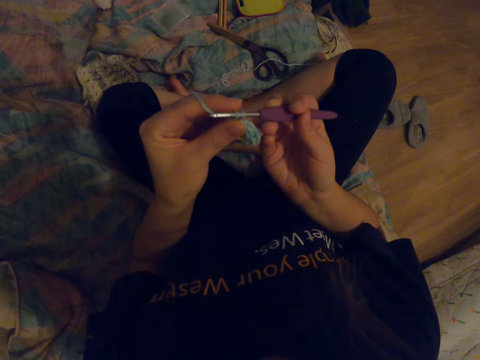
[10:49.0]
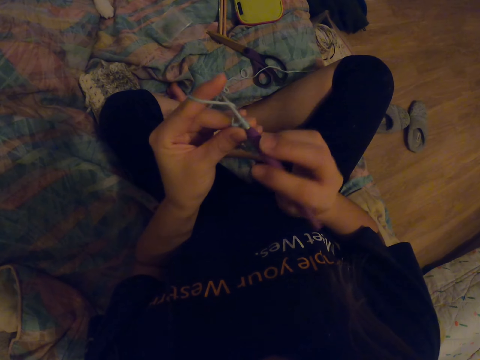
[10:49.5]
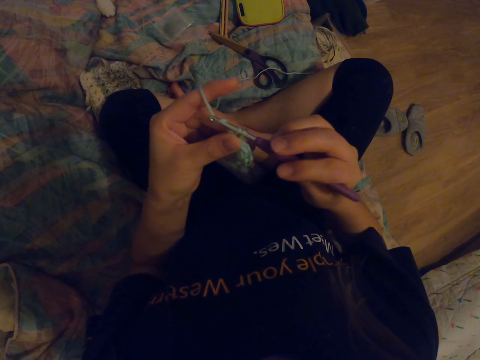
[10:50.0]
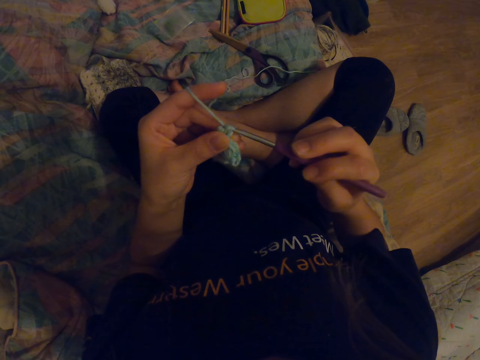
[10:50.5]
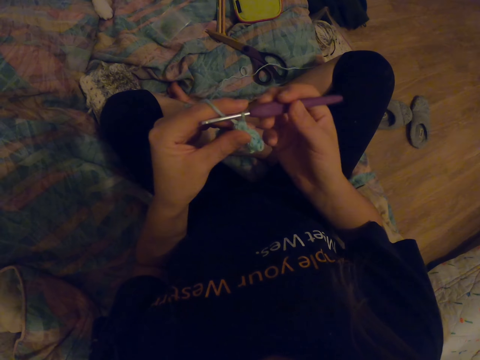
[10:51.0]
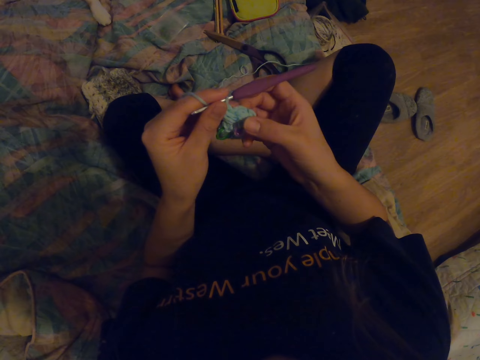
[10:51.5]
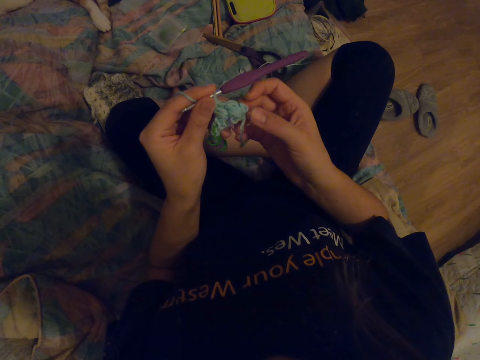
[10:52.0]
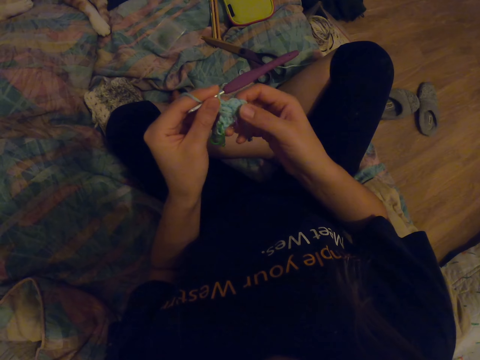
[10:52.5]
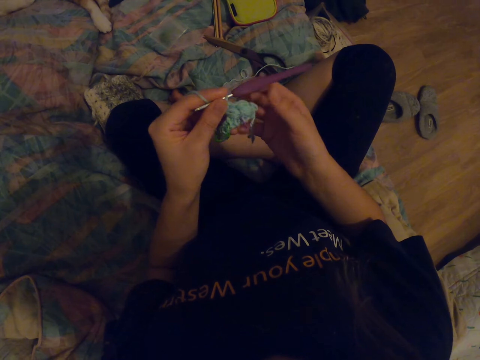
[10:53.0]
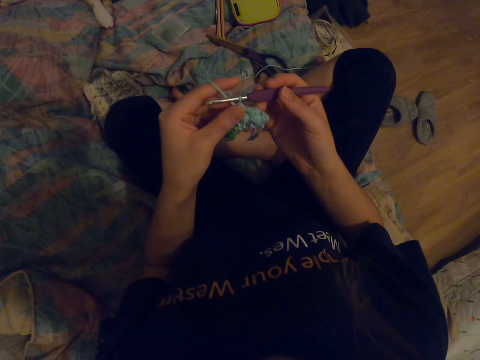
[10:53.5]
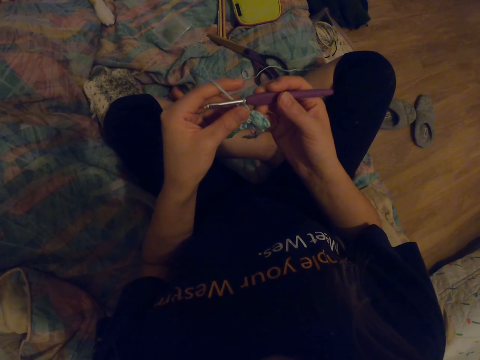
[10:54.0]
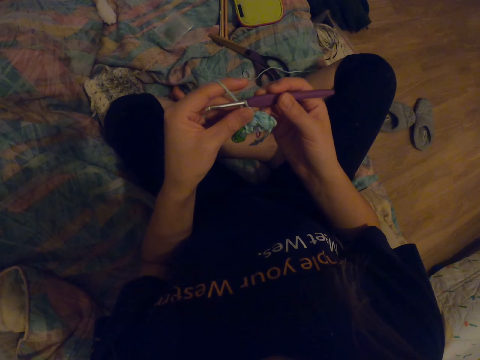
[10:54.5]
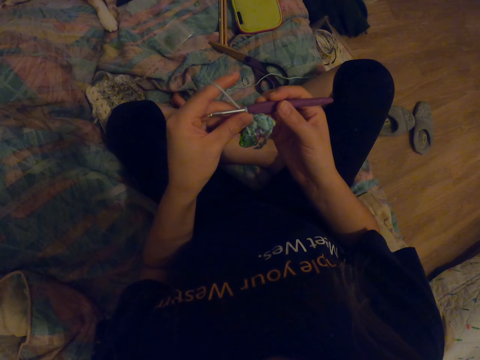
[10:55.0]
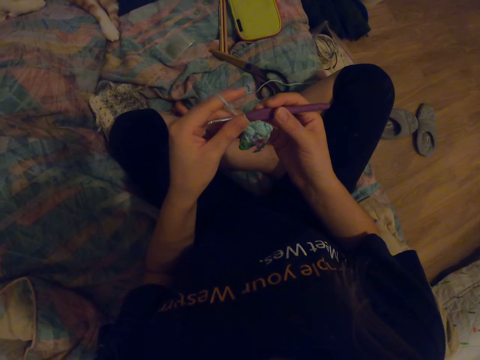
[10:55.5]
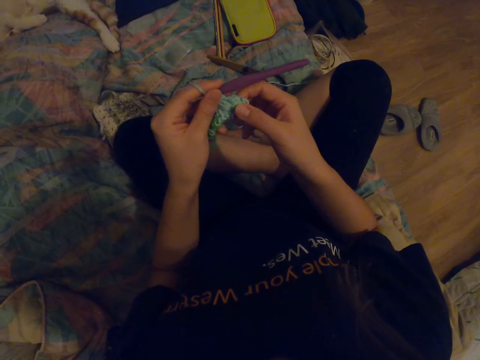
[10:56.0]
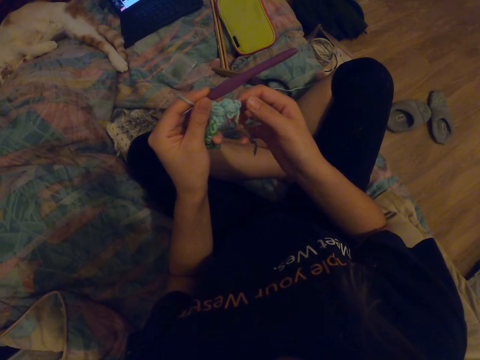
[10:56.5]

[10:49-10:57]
The camera wearer looks at the fabric.

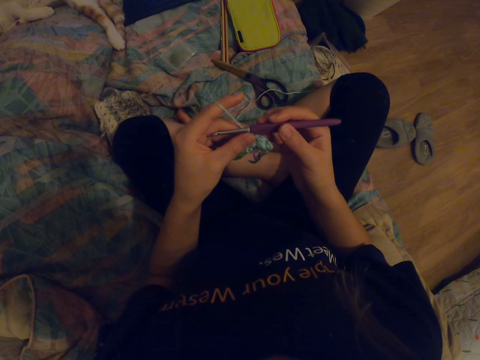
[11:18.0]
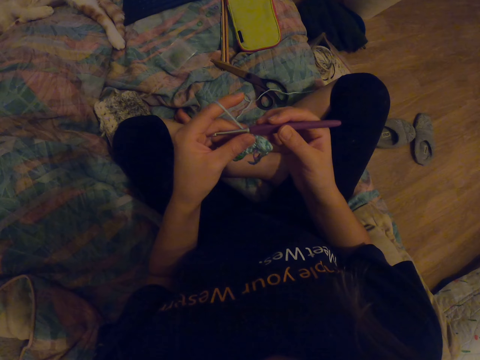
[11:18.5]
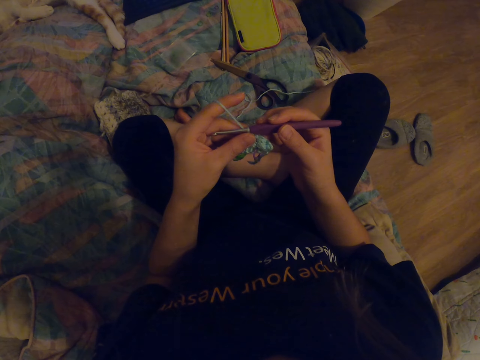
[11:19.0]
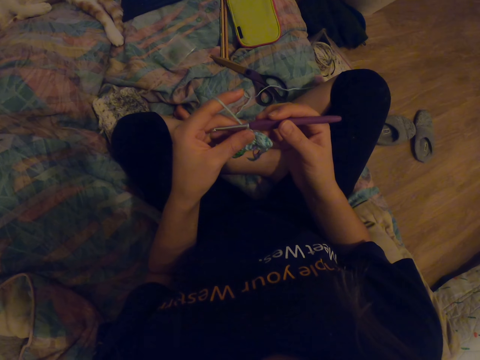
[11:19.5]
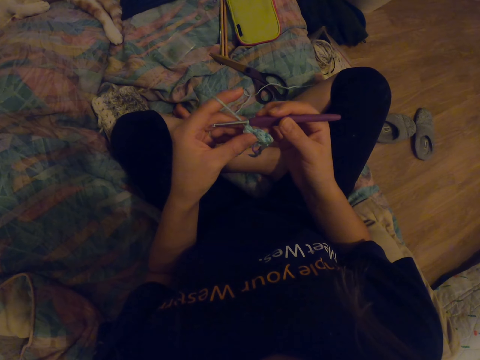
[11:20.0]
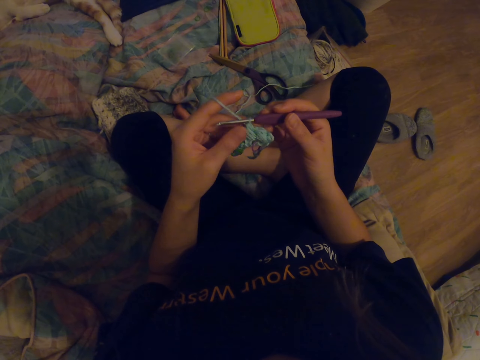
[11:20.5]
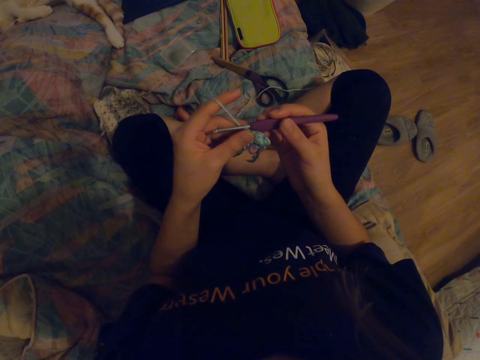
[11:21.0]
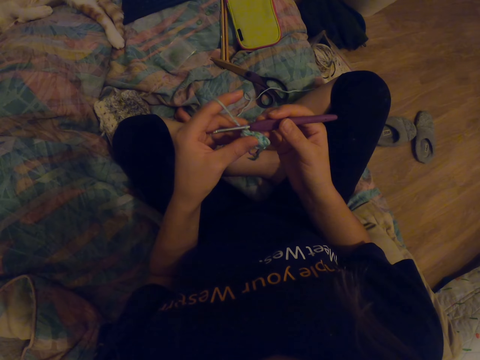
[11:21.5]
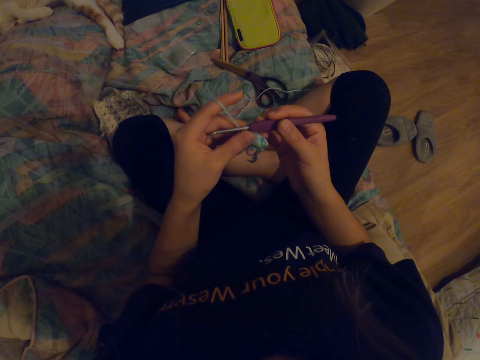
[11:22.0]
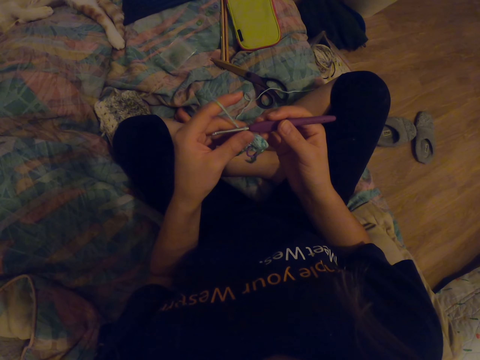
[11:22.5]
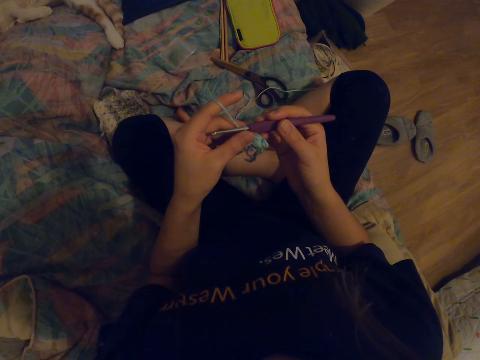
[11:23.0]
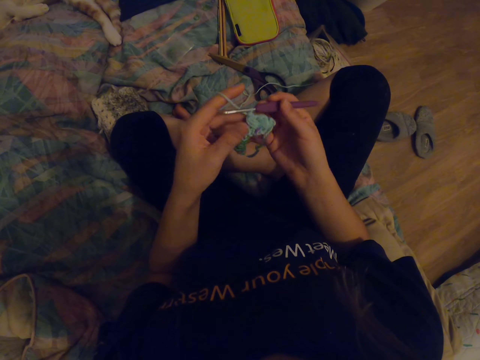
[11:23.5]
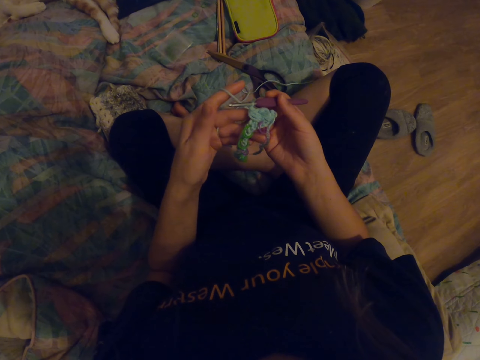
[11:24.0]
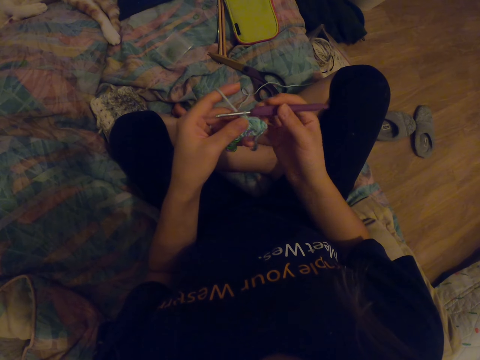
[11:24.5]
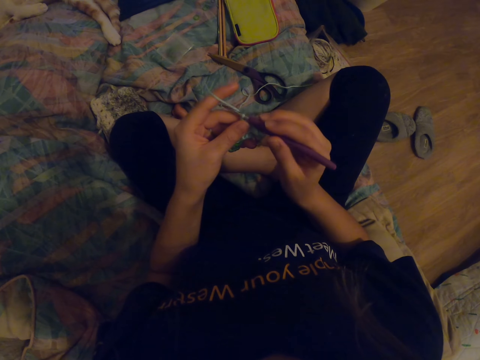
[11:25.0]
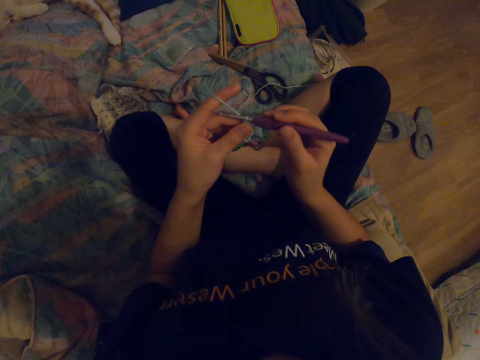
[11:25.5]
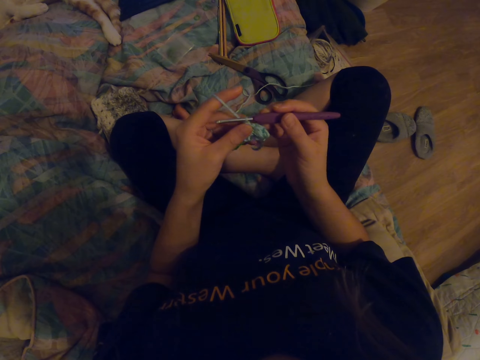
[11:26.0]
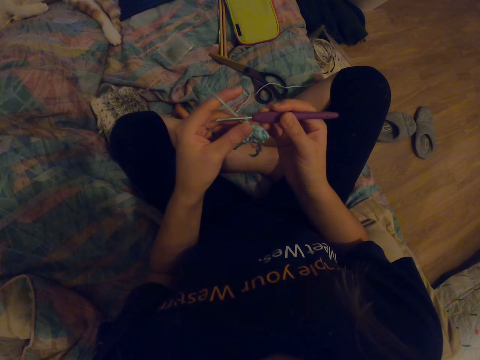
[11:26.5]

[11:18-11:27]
The camera wearer stares at the laptop and phone. They watch the video in the phone. They look at the fabric.

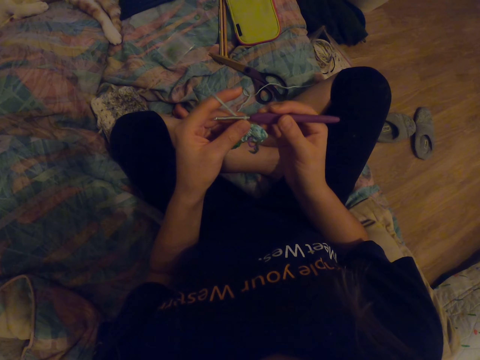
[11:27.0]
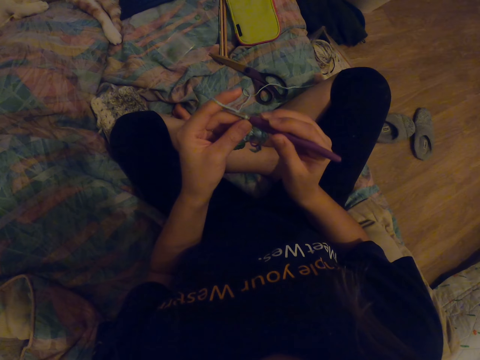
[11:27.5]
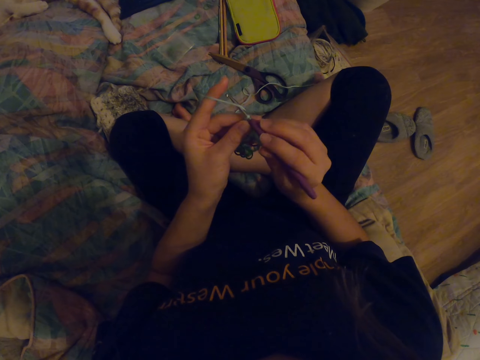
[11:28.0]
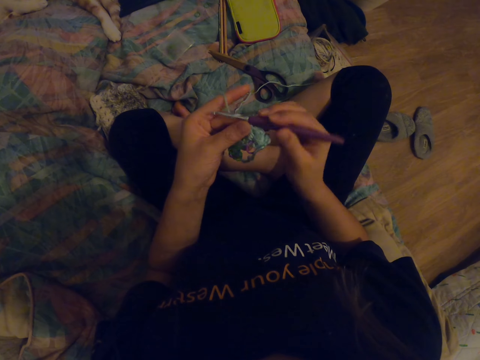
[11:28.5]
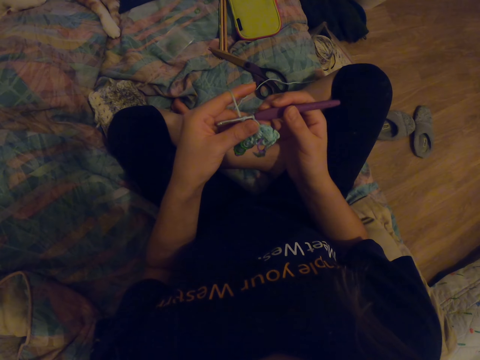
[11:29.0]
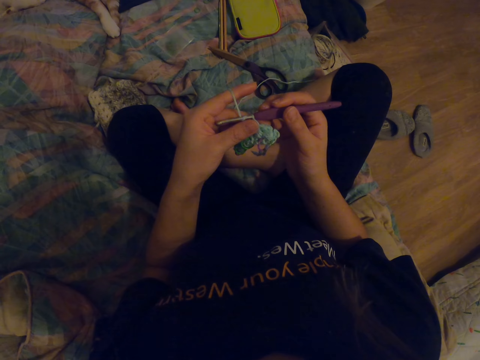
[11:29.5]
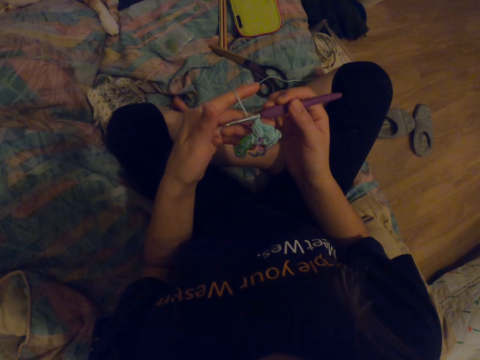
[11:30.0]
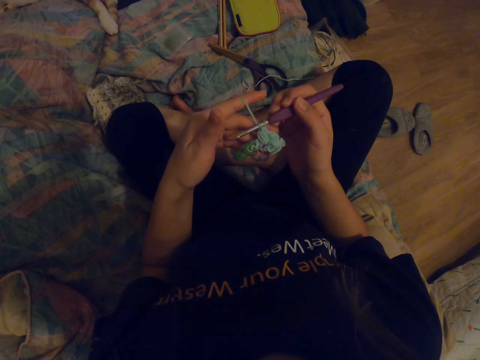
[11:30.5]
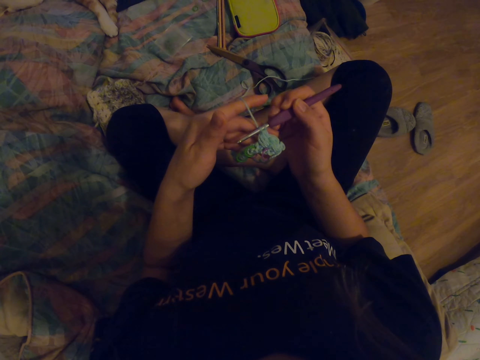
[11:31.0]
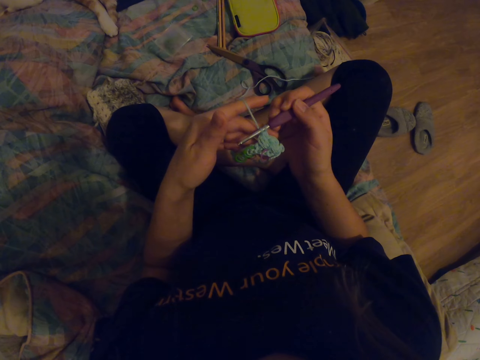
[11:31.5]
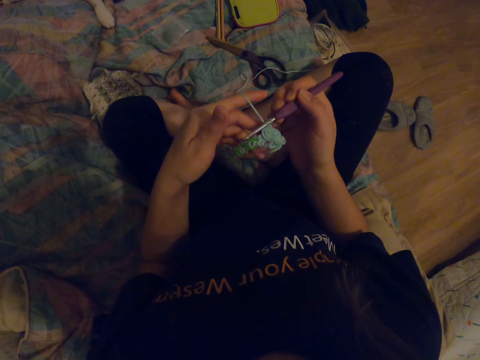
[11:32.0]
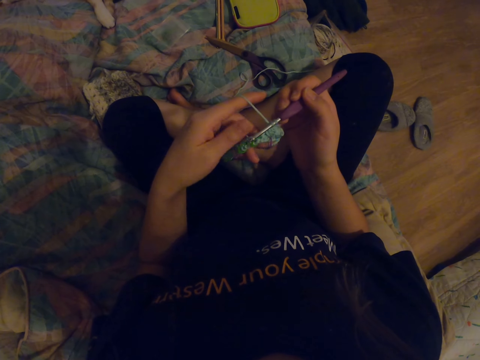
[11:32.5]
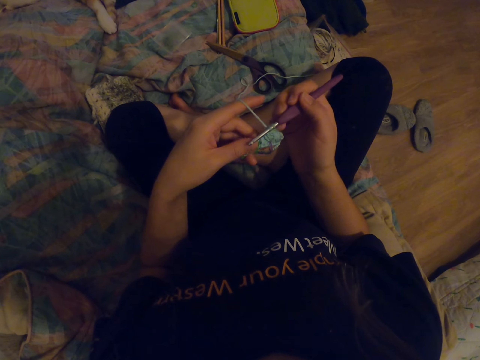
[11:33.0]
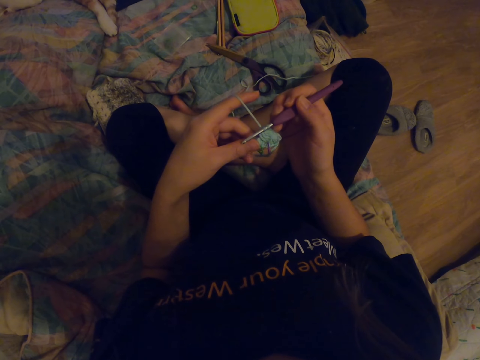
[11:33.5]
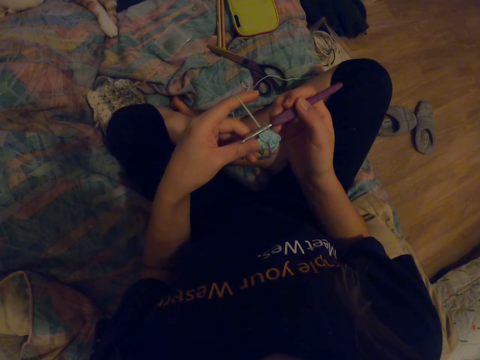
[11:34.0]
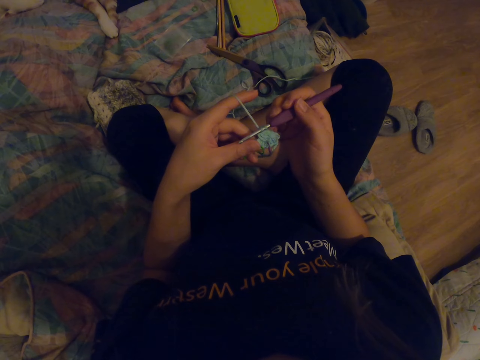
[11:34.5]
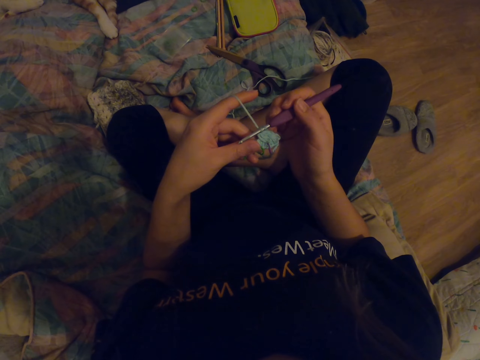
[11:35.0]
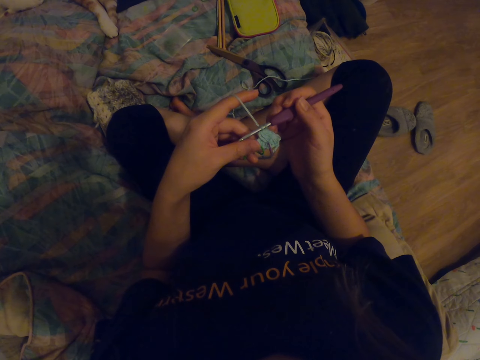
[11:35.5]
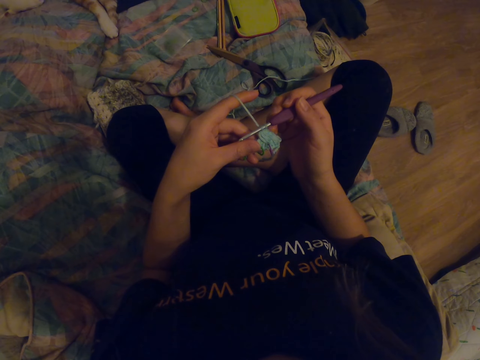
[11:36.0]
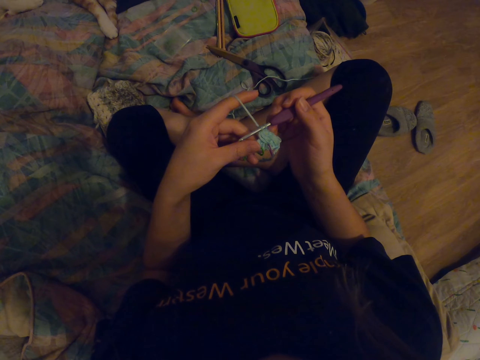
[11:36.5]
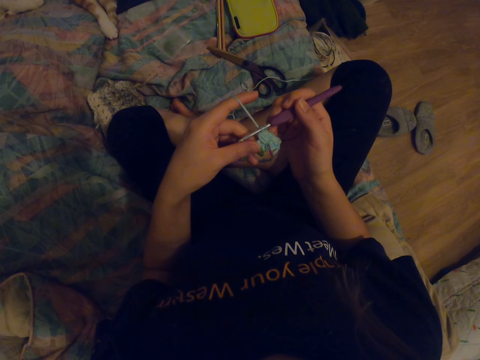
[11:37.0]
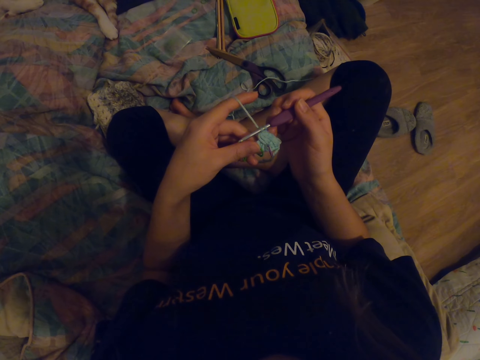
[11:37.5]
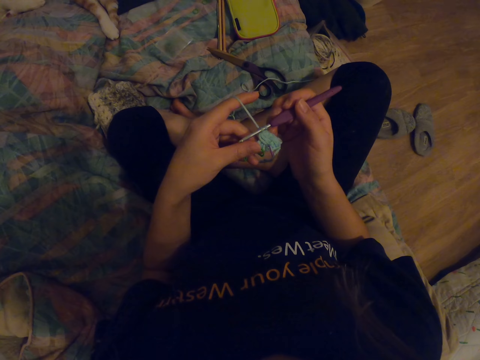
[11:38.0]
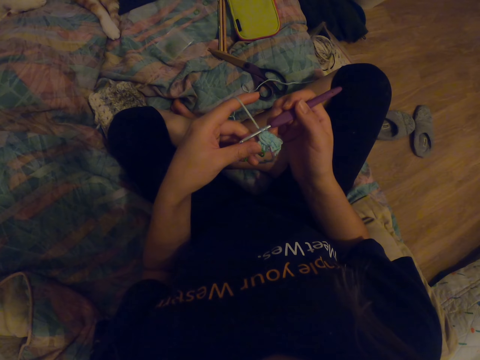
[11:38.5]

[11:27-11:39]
The camera wearer knits the fabric with a crochet hook. They look at the fabric. They watch the video in the phone.
